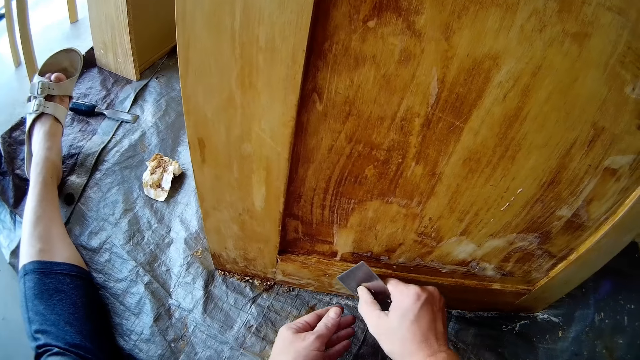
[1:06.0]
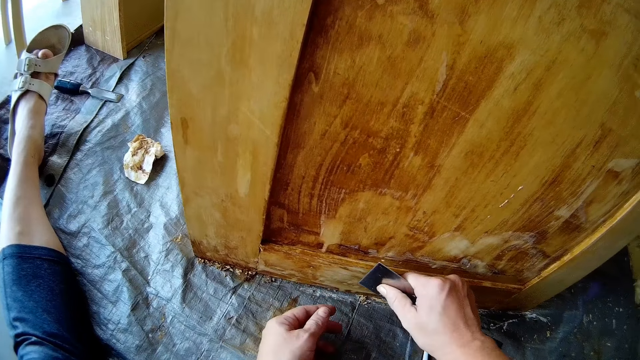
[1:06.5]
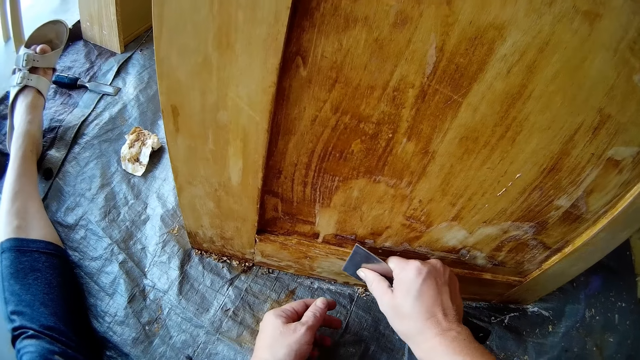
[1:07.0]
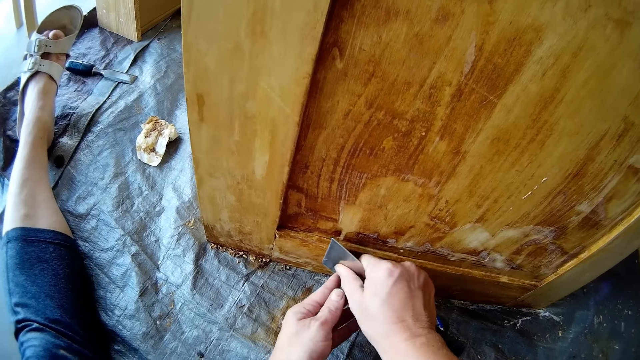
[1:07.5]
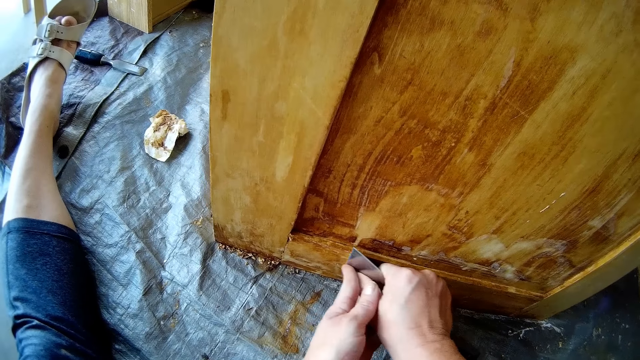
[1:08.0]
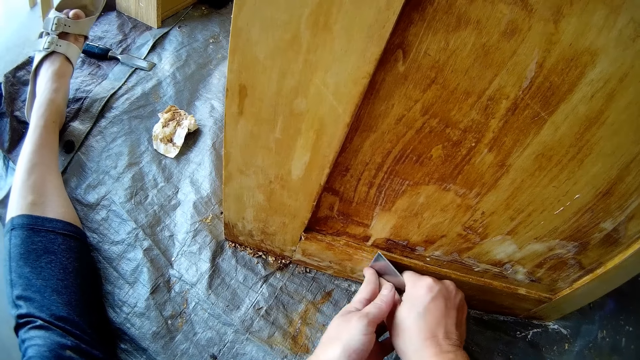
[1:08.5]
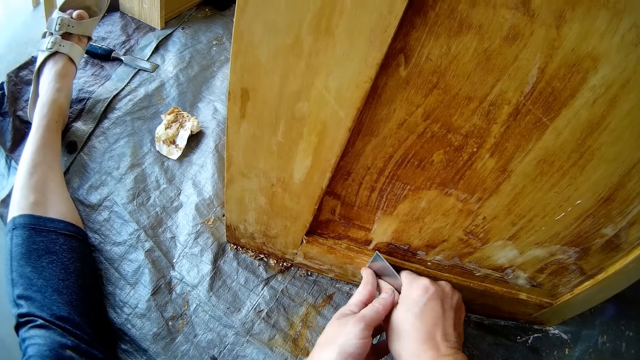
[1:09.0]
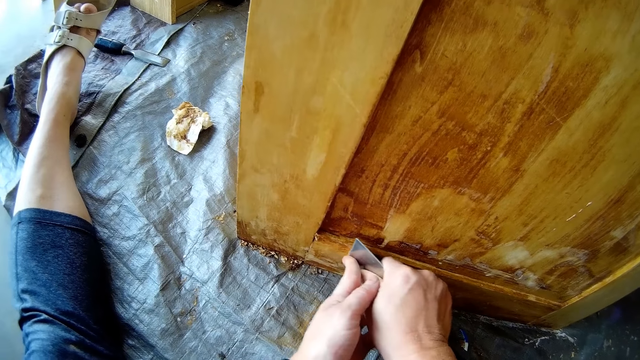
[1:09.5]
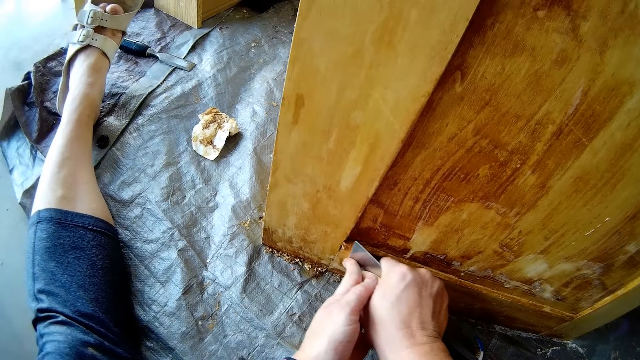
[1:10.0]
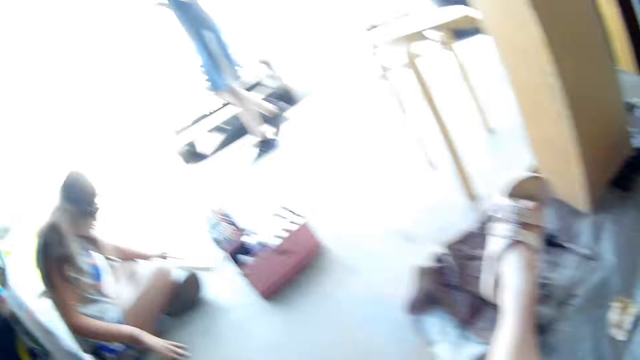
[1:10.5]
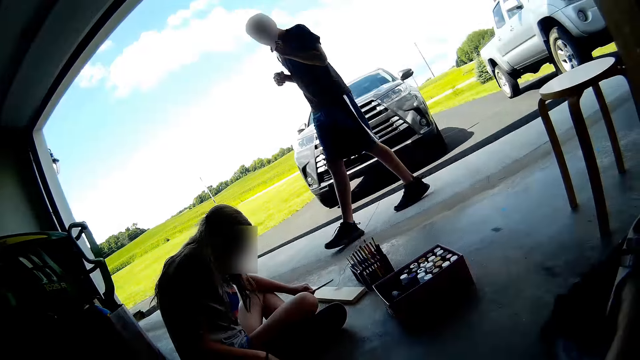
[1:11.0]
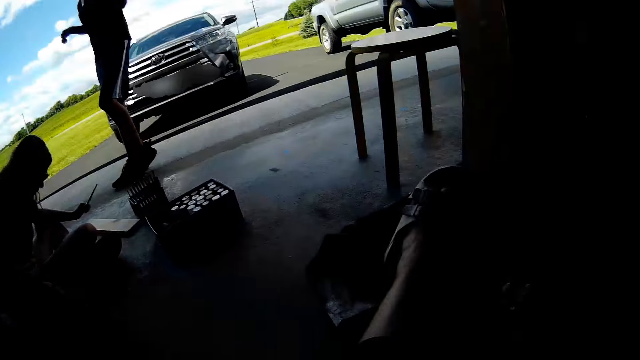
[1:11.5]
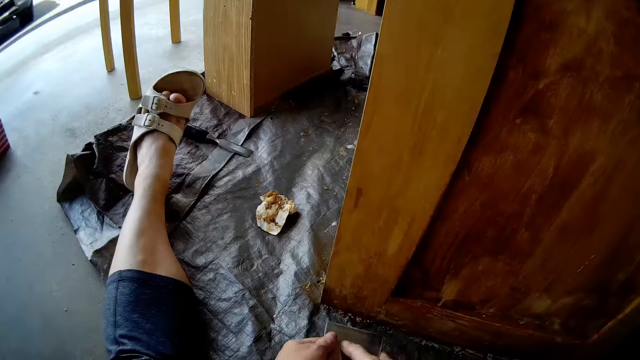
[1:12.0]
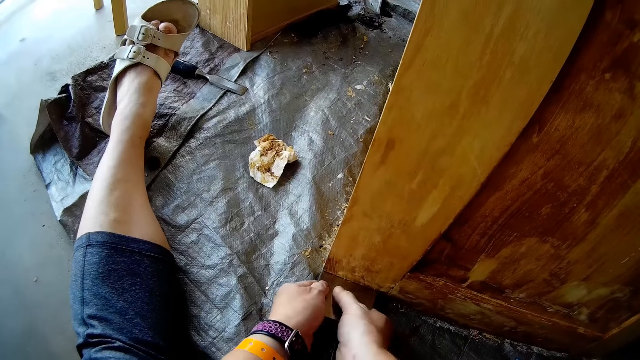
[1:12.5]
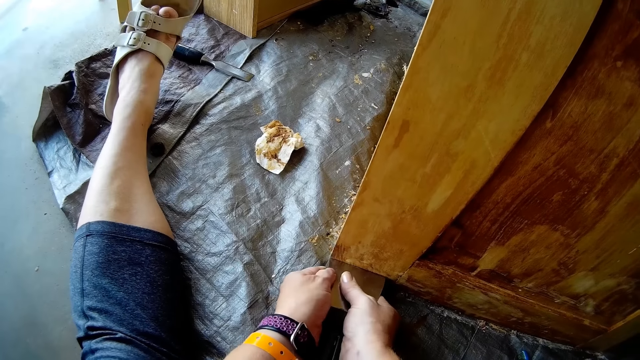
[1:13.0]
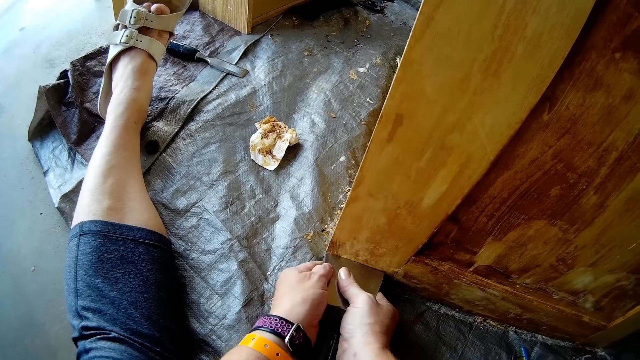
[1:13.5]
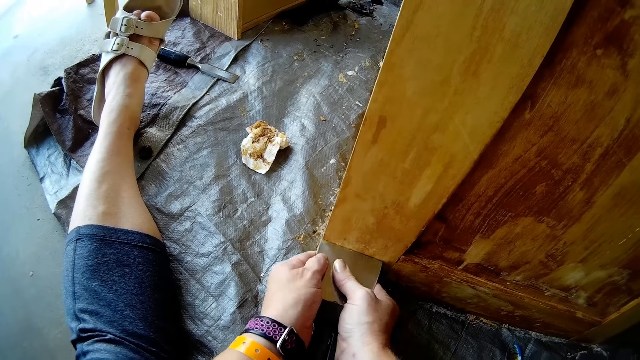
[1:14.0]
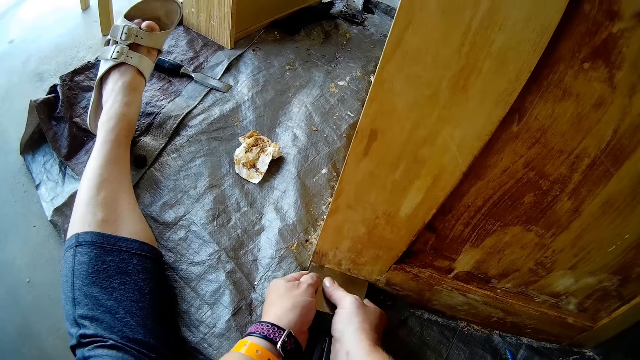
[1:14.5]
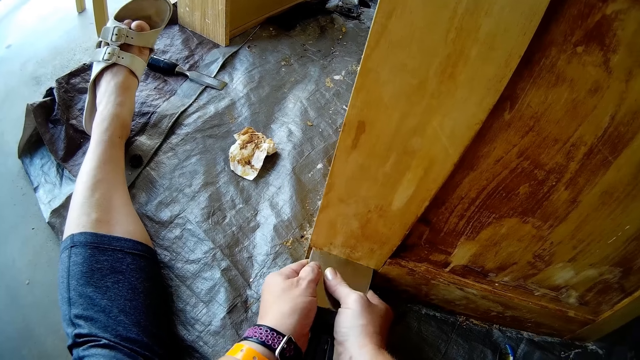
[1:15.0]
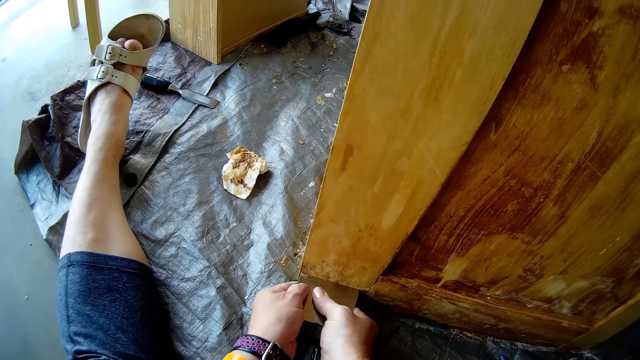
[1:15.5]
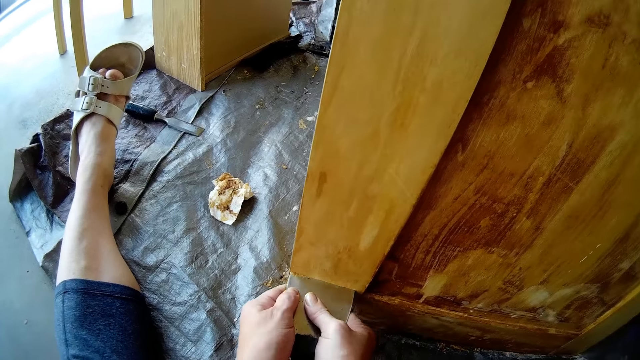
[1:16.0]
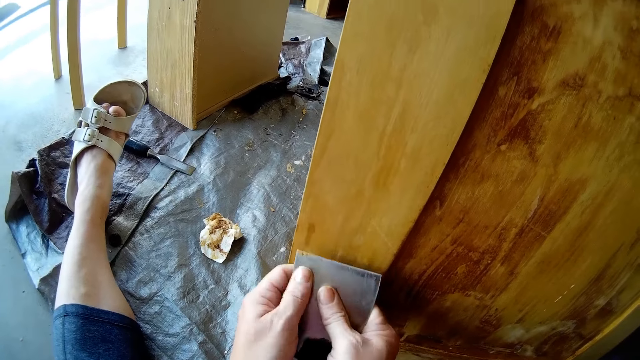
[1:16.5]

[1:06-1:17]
The camera wearer scratches on the table with a scraper. They remove paint from the cabinet. They look around. A man moves around. The camera wearer removes paint from the cabinet.

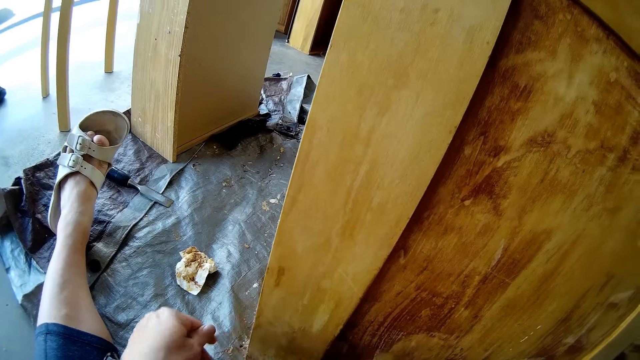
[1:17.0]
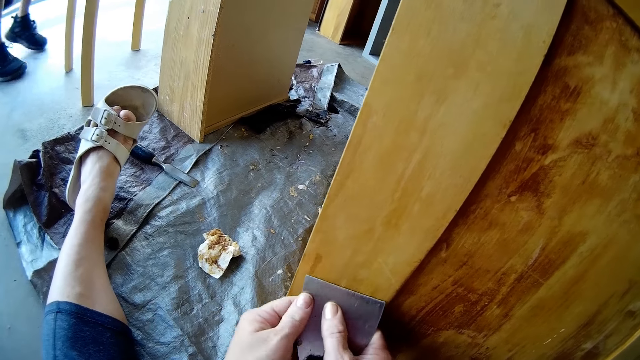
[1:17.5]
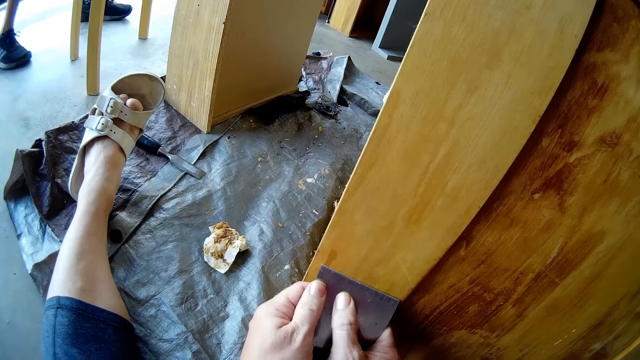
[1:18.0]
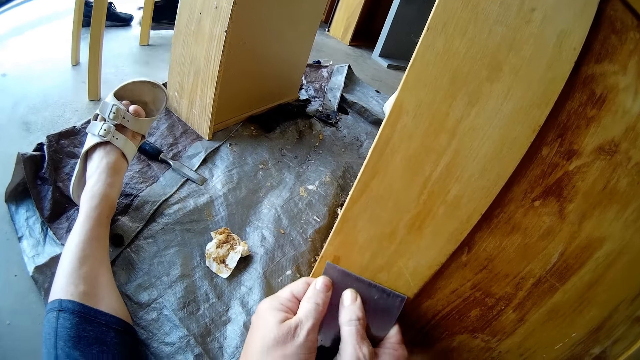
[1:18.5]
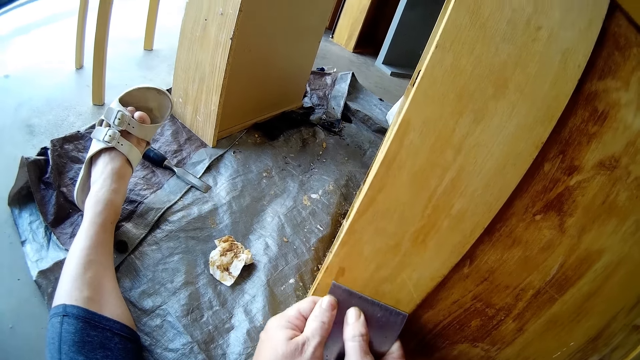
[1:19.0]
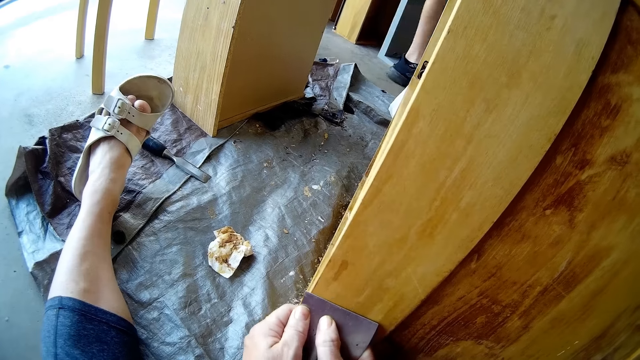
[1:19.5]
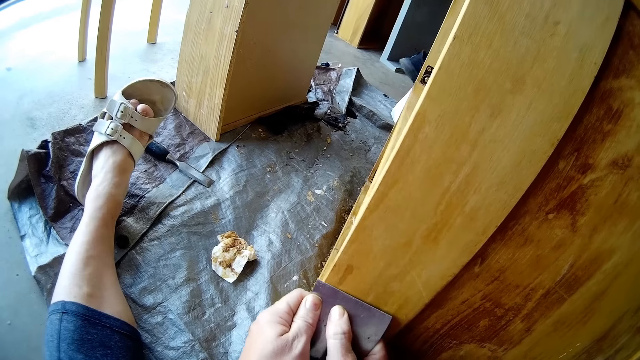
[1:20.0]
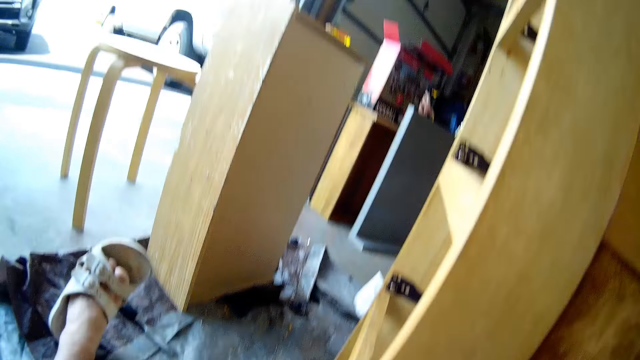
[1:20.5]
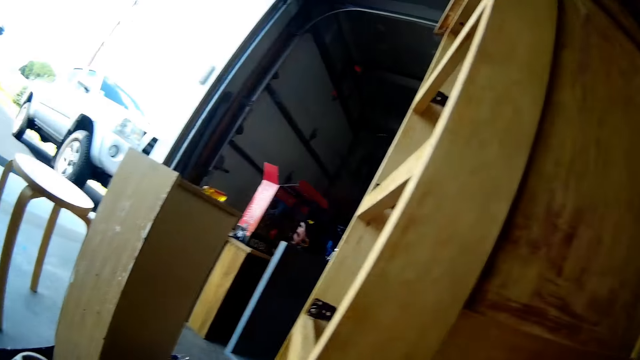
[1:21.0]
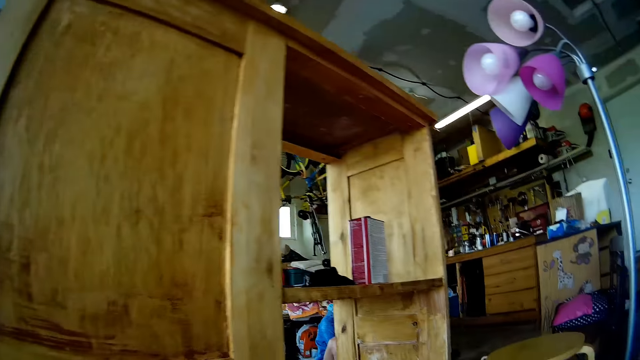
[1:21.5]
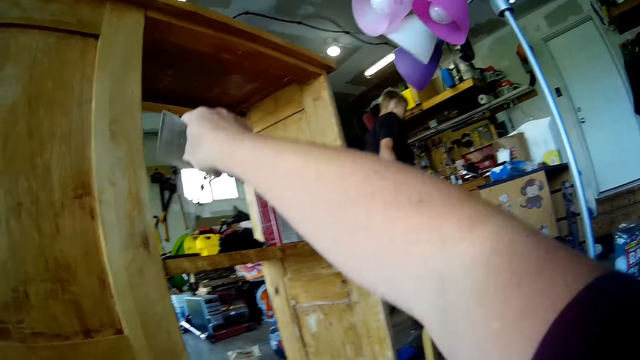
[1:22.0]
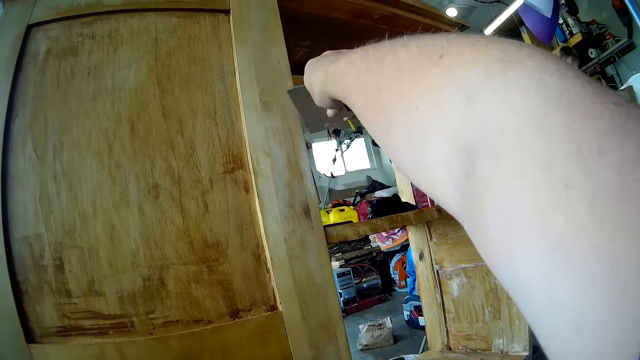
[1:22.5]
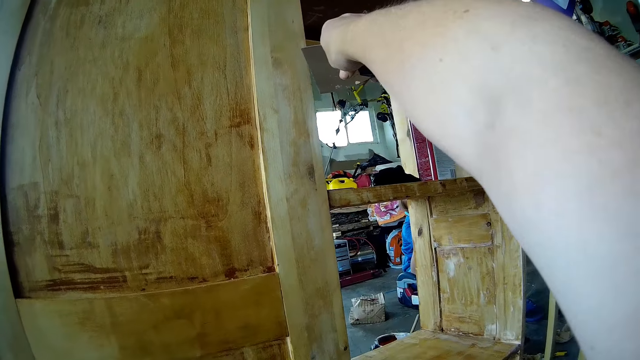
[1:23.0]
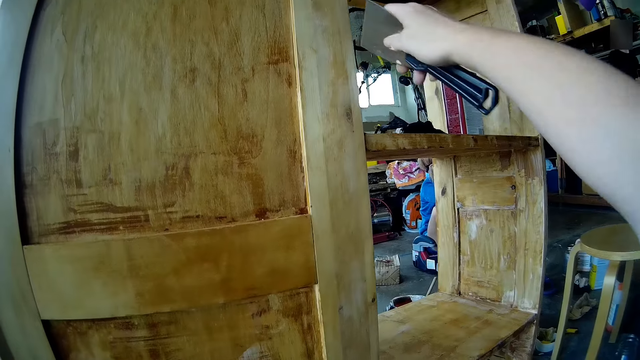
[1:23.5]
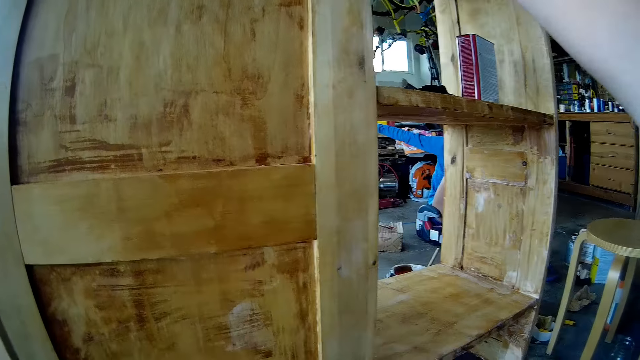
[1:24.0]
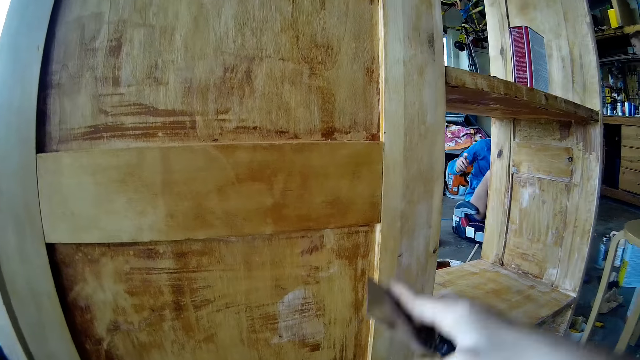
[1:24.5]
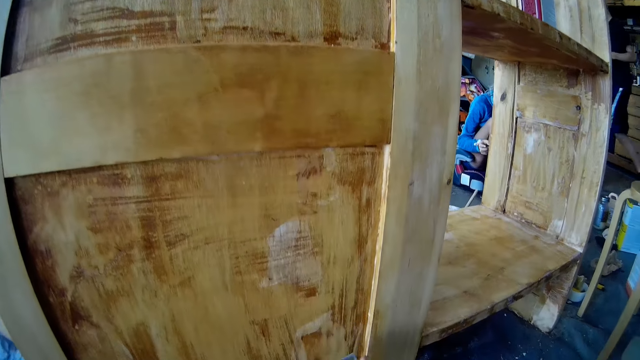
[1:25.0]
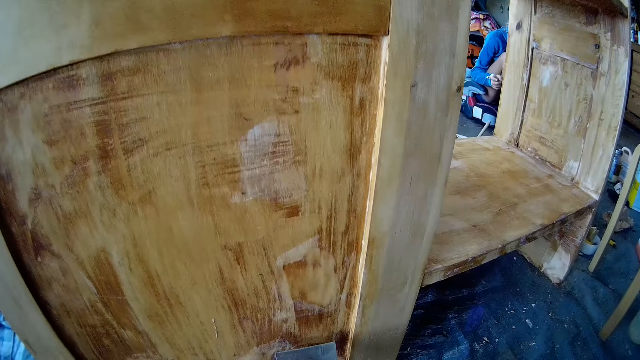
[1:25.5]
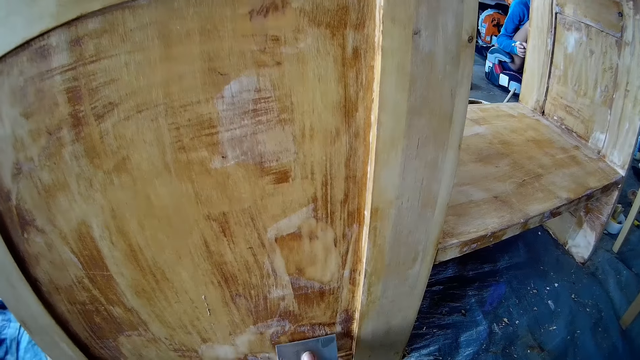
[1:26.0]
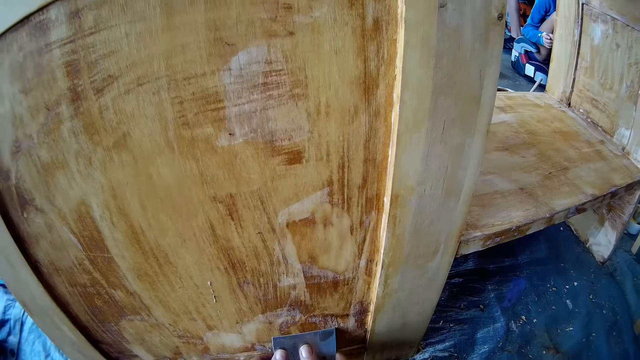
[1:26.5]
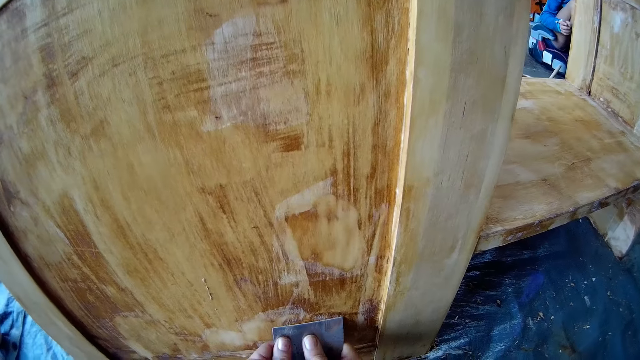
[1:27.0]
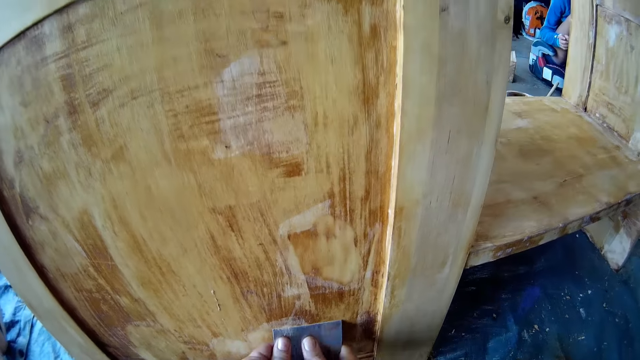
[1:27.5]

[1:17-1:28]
A man walks on the floor. The camera wearer scratches on the table with a scraper. She points at something with her right hand. She looks around. Another man sits on the chair on the floor. The first man walks on the floor. The camera wearer scratches on the table with the scraper.
